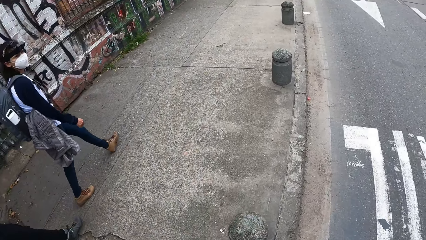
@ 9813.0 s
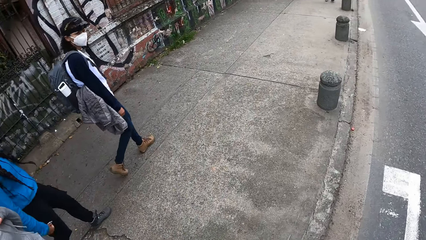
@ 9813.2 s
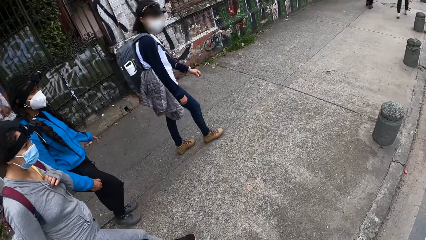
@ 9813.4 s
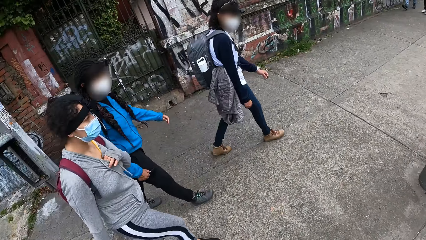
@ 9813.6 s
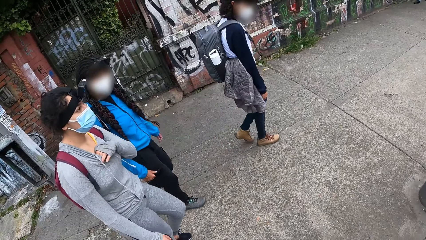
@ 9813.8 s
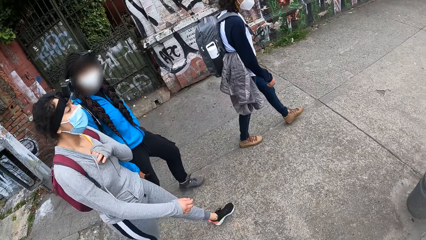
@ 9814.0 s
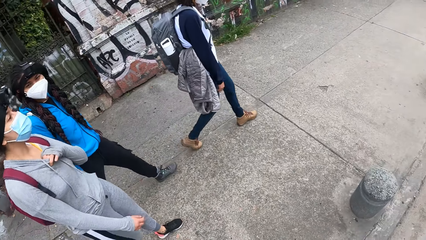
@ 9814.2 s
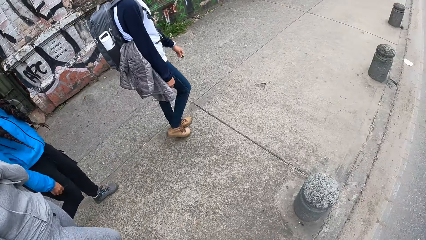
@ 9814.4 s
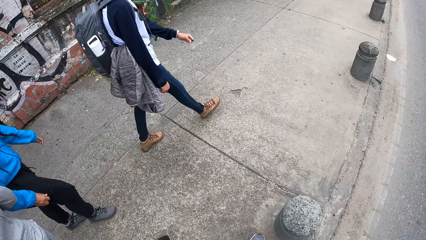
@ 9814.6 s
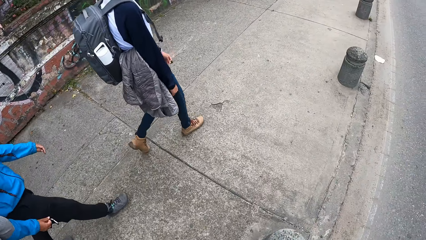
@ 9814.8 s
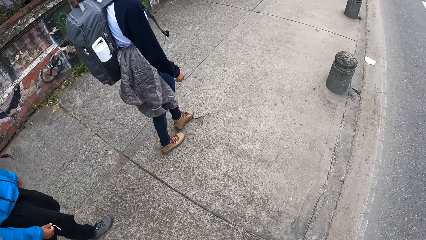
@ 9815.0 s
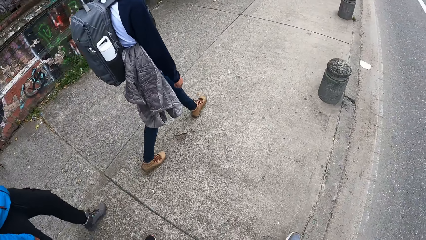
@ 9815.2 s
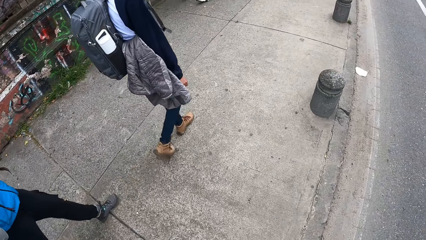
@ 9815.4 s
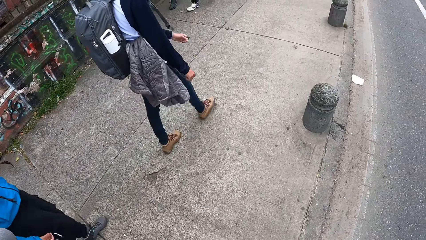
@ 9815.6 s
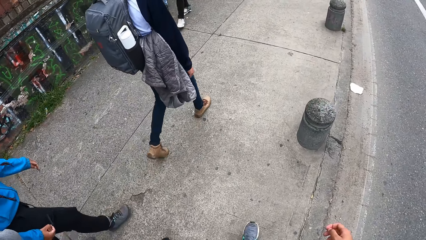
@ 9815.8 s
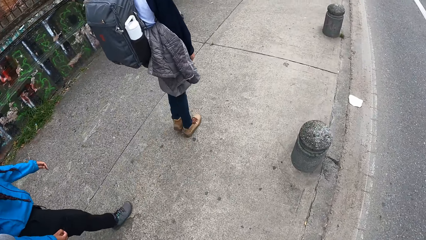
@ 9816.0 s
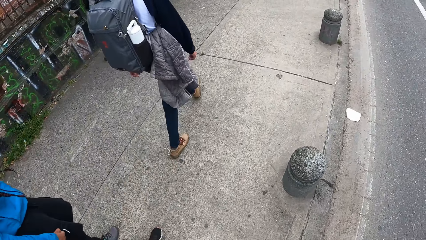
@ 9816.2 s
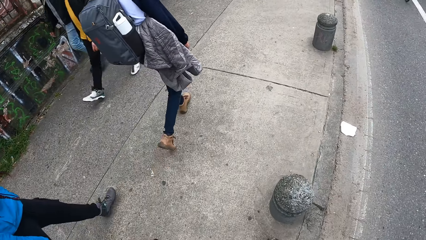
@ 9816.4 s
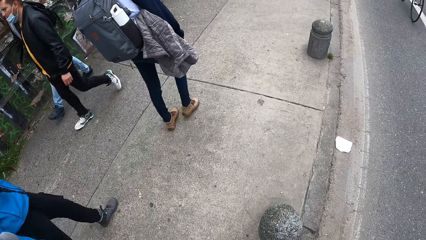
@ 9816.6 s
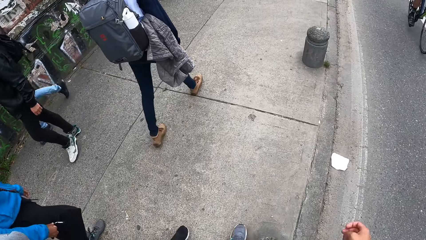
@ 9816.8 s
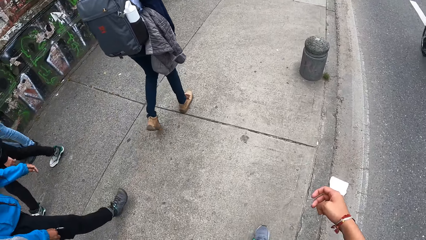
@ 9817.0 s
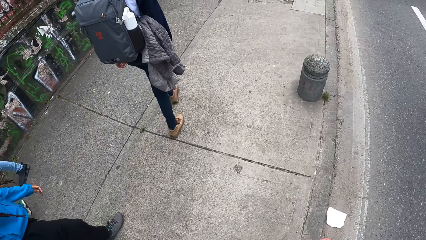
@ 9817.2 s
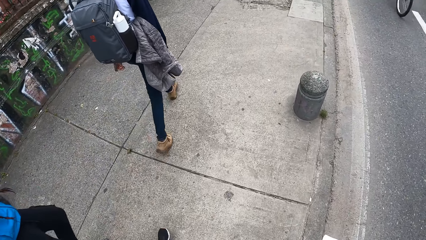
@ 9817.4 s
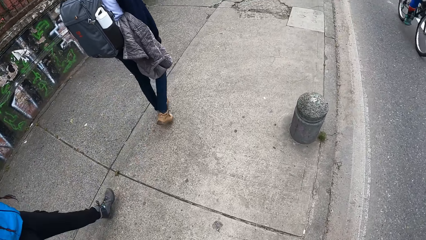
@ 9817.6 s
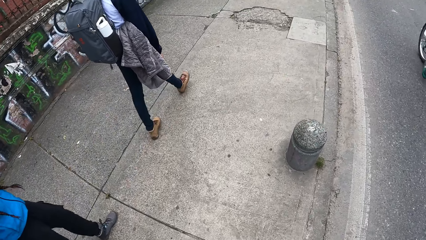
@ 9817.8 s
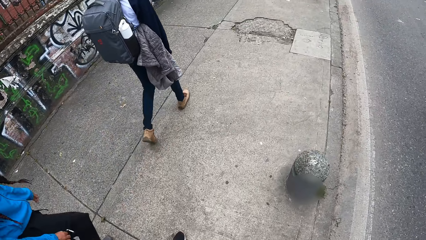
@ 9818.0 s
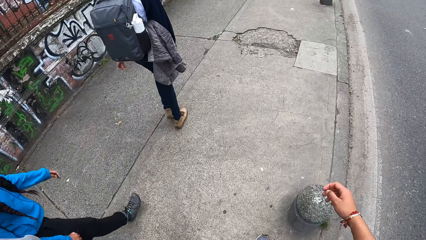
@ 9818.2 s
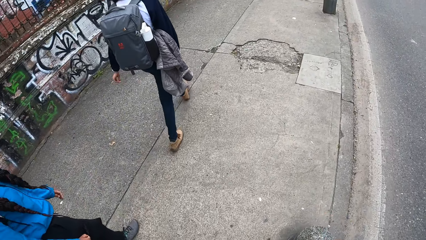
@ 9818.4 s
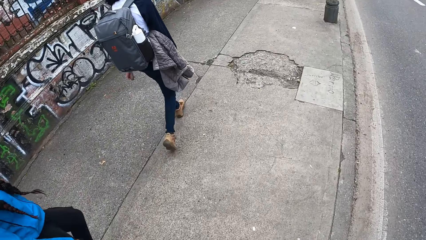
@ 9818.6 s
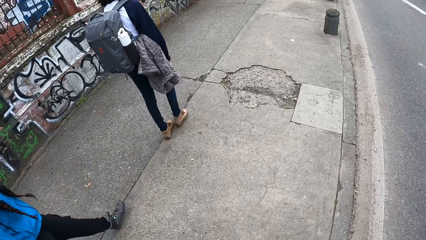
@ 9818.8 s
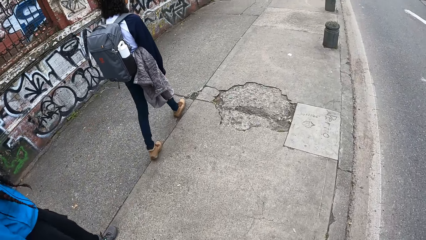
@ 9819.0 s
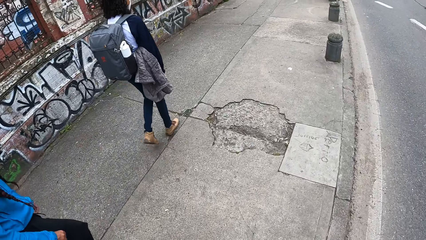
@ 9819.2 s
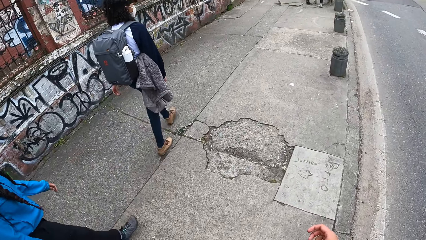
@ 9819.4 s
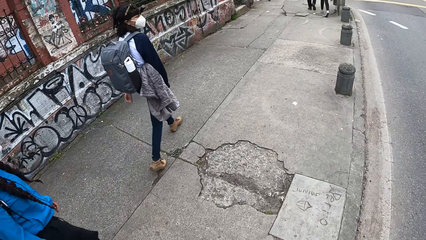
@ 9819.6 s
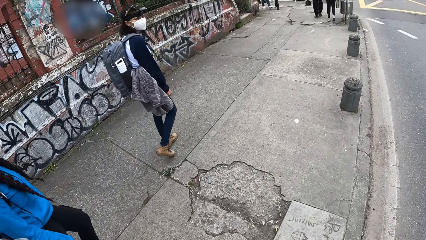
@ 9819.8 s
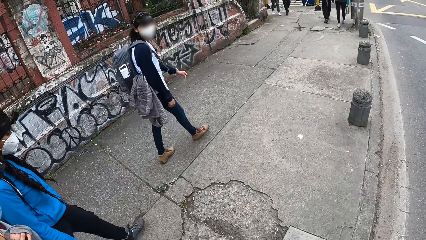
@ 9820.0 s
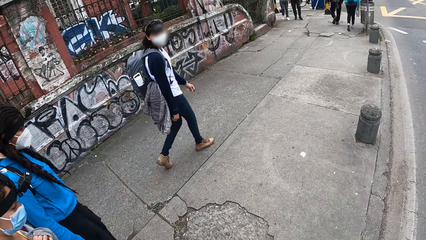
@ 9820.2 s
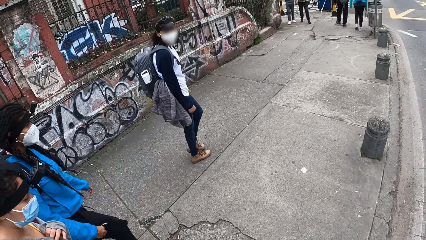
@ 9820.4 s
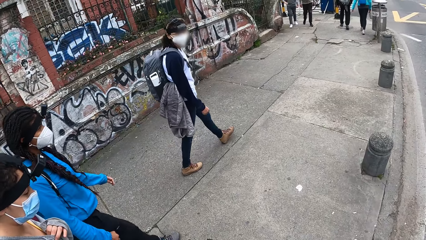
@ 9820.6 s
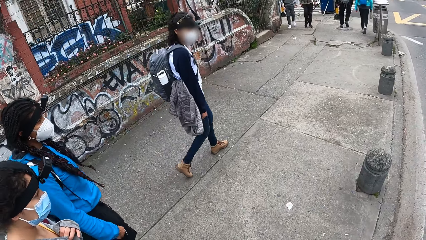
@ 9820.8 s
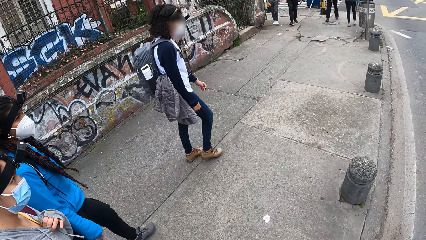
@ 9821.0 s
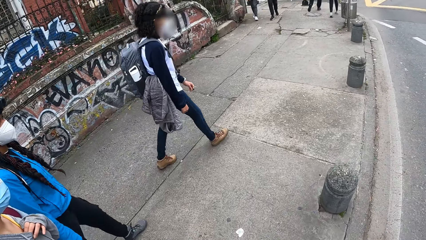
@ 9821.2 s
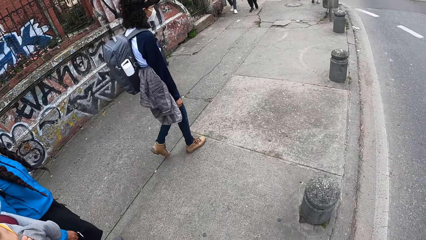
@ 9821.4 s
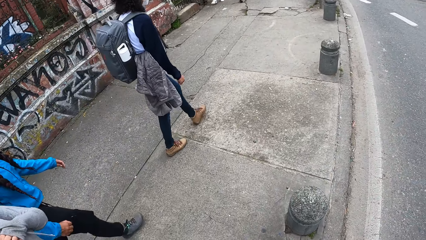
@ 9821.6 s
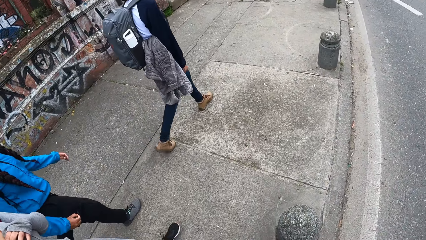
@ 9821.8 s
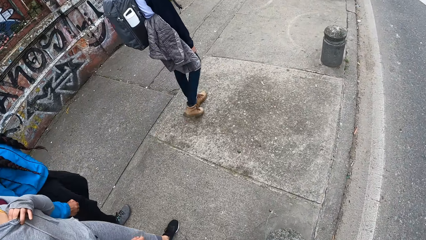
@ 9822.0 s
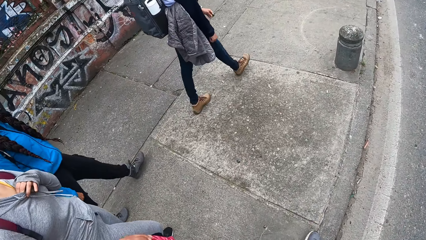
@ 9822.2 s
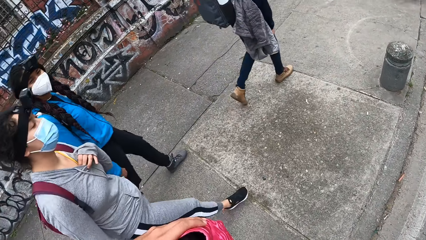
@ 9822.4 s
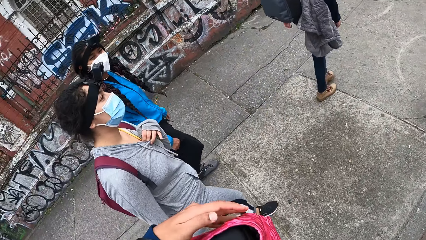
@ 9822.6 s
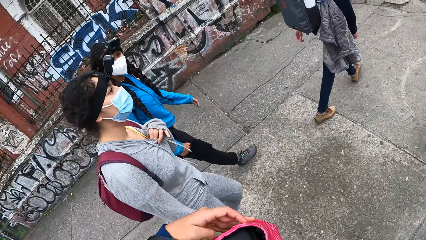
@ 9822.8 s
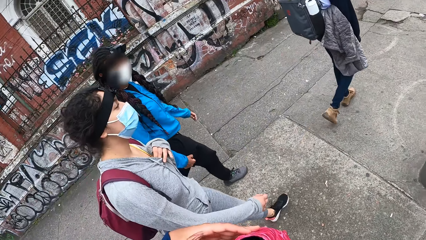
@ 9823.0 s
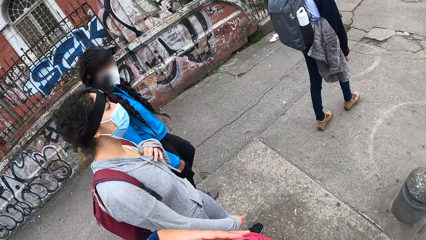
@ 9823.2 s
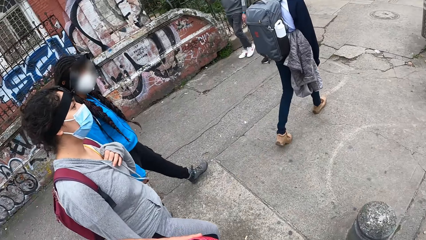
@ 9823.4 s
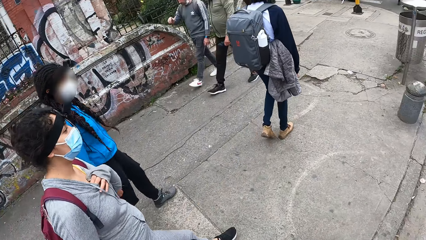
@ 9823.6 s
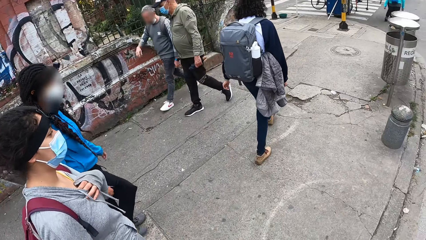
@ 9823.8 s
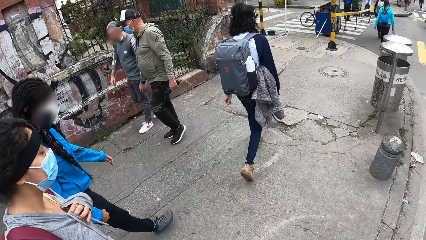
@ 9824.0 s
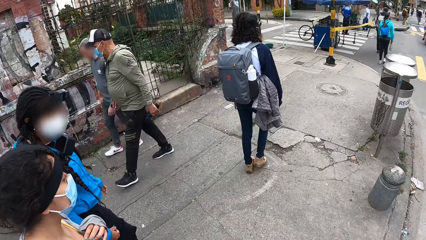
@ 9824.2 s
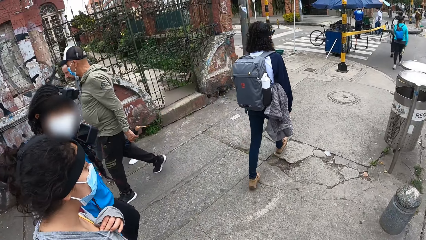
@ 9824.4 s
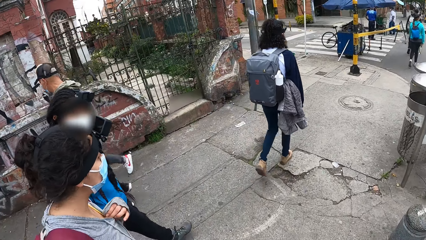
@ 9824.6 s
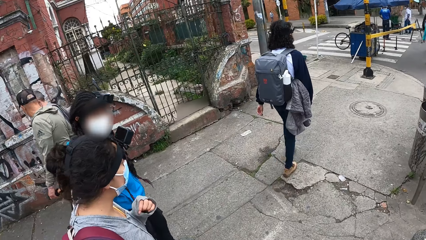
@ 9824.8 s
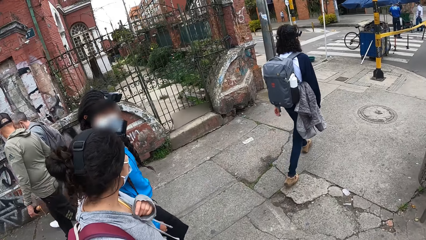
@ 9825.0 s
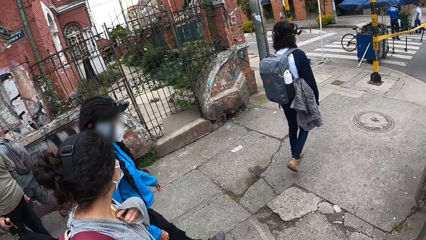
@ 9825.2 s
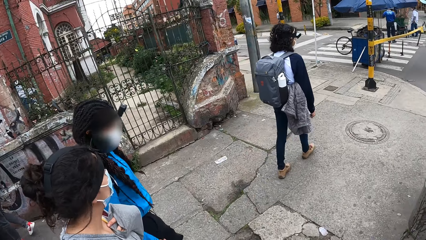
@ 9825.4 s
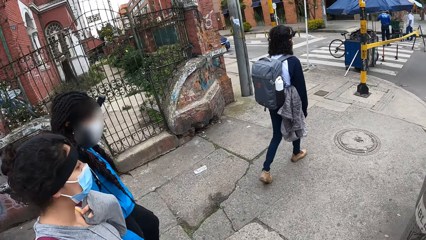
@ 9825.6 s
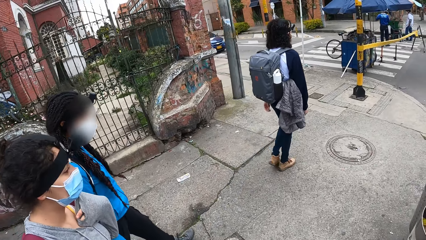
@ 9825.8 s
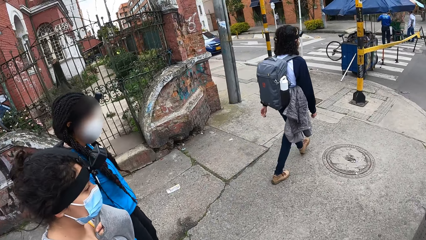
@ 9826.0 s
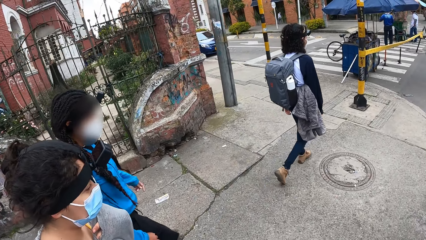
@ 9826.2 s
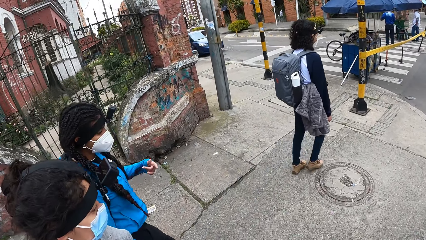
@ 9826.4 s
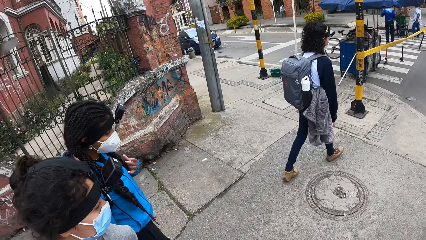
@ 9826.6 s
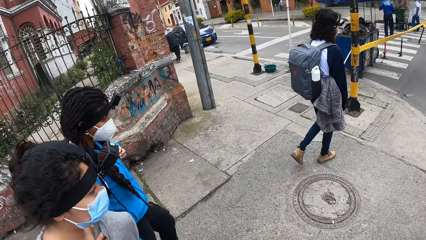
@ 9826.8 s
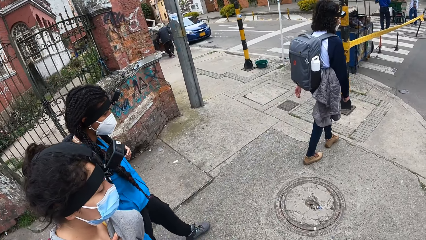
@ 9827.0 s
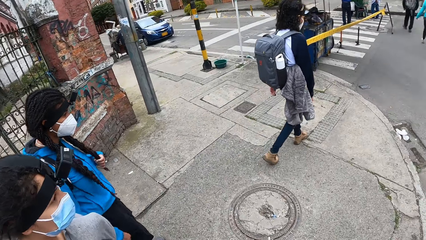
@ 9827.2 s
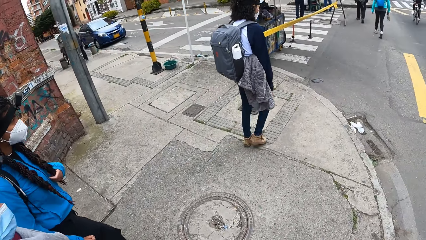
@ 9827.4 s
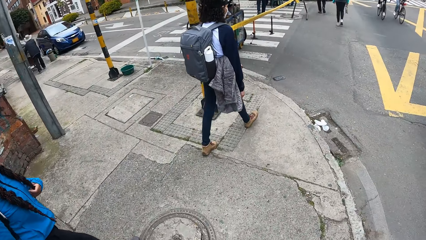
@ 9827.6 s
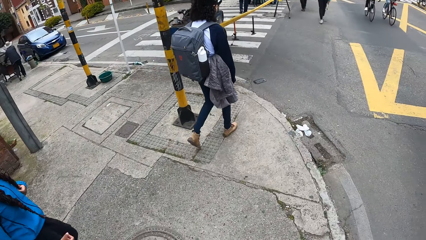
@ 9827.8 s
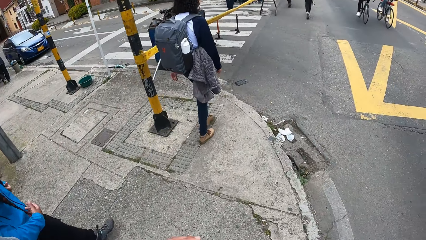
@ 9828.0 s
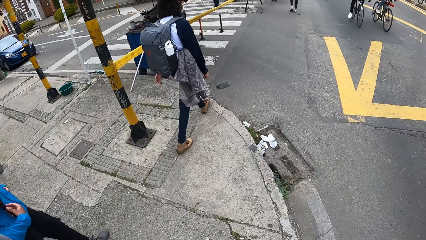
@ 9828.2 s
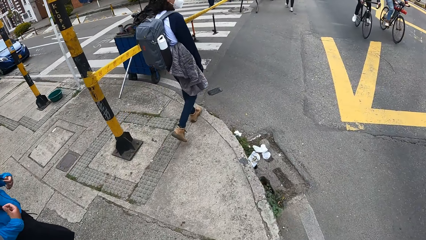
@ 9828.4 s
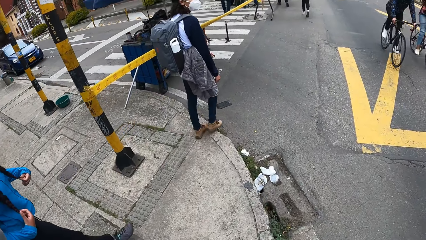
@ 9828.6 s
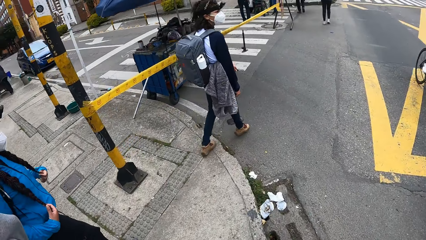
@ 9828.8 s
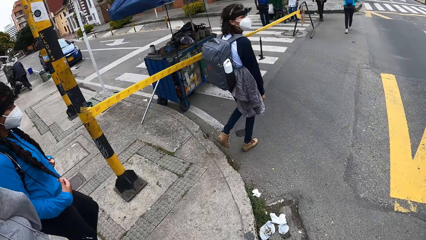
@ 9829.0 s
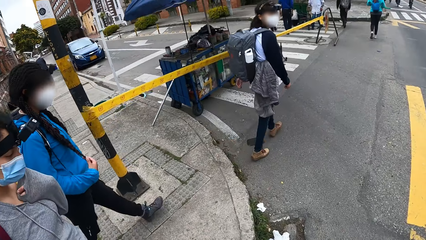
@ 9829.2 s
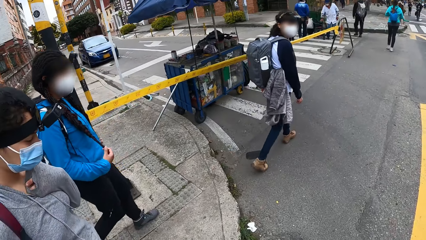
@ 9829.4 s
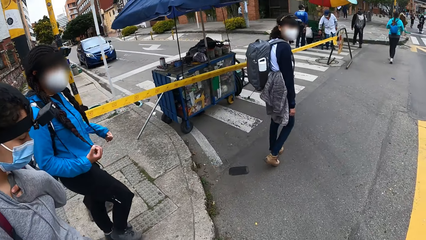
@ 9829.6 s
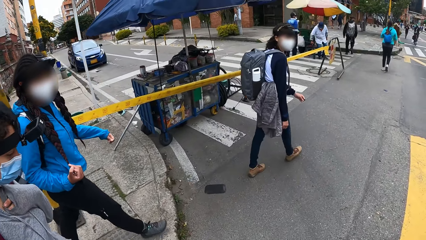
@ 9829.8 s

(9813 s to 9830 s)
The camera wearer touches a bag on her left shoulder with her left hand. She holds the bag. She releases the bag.
